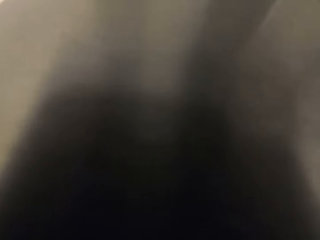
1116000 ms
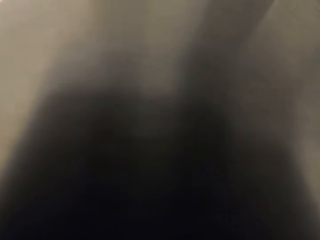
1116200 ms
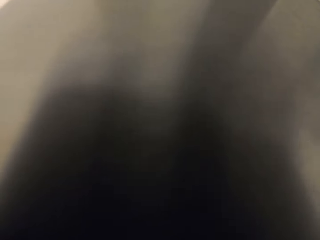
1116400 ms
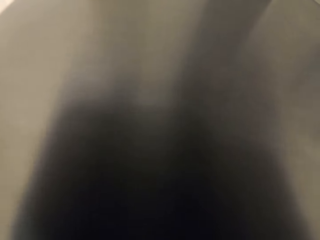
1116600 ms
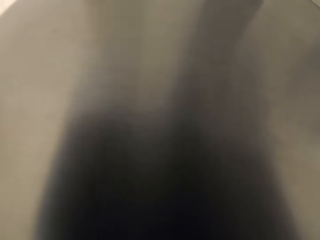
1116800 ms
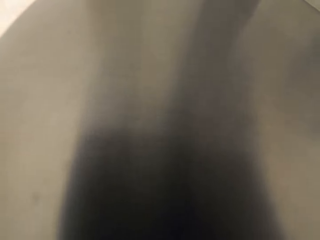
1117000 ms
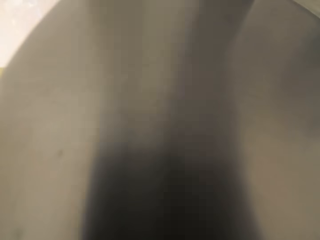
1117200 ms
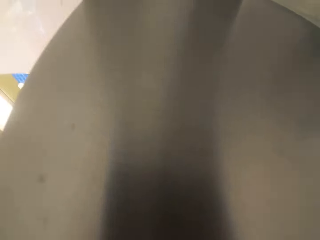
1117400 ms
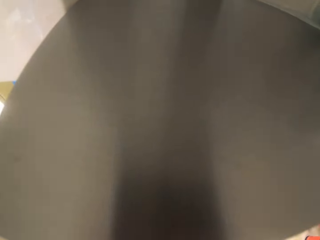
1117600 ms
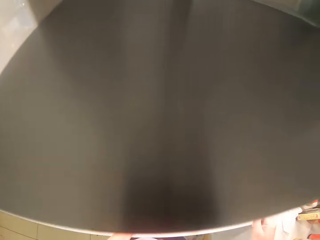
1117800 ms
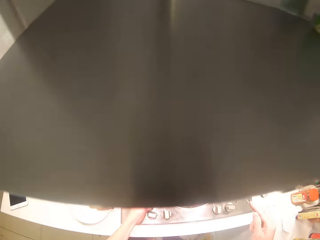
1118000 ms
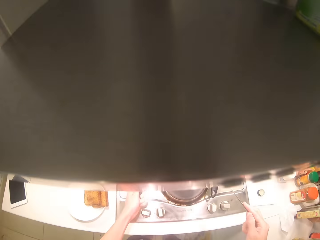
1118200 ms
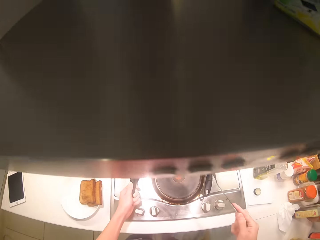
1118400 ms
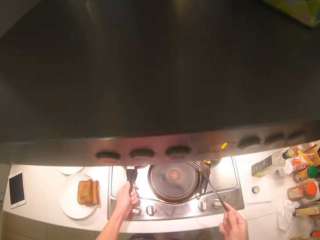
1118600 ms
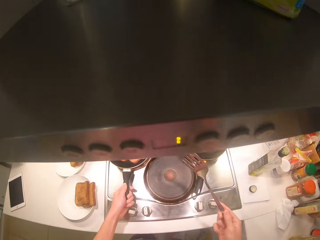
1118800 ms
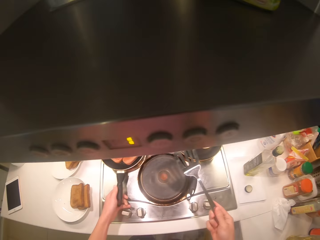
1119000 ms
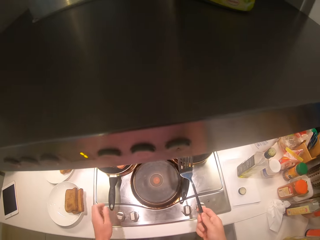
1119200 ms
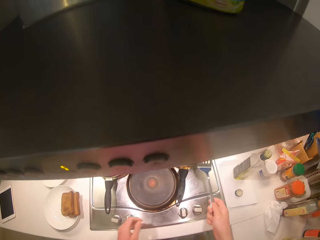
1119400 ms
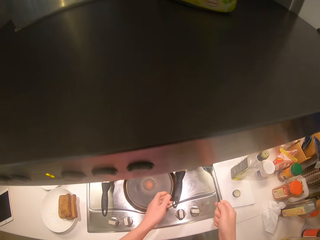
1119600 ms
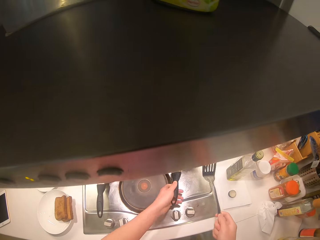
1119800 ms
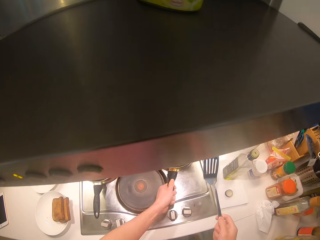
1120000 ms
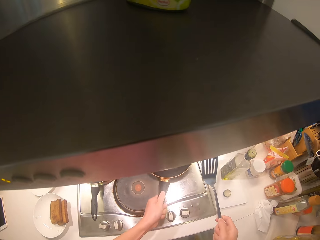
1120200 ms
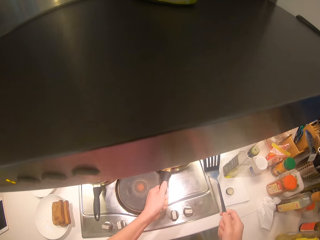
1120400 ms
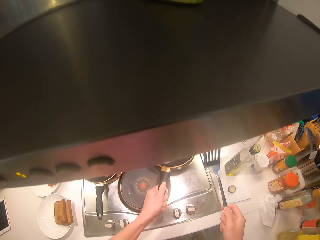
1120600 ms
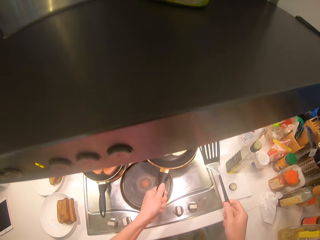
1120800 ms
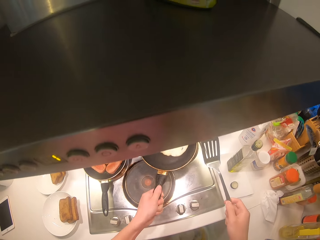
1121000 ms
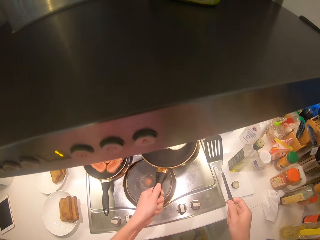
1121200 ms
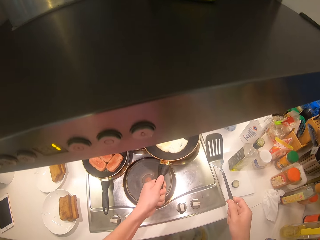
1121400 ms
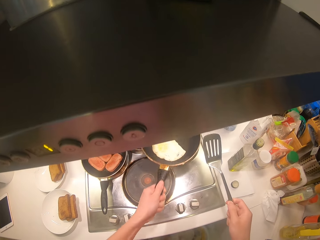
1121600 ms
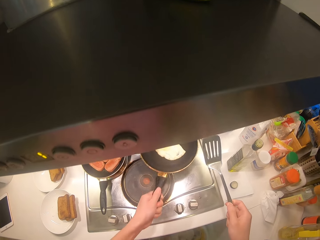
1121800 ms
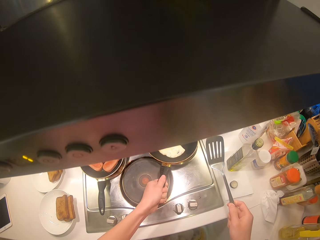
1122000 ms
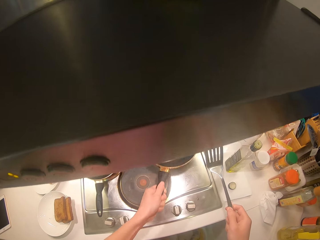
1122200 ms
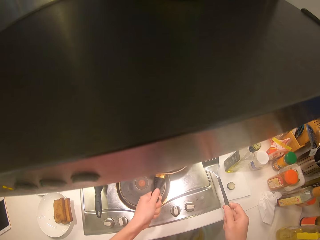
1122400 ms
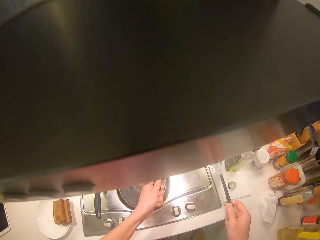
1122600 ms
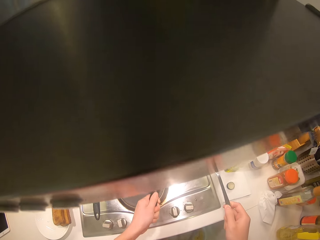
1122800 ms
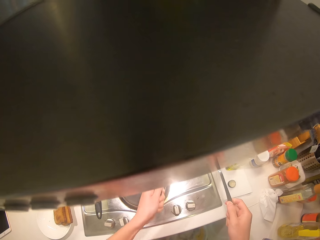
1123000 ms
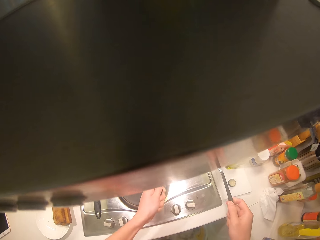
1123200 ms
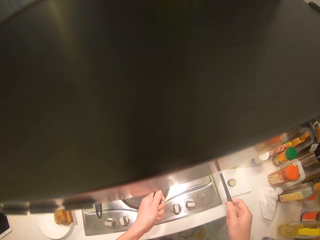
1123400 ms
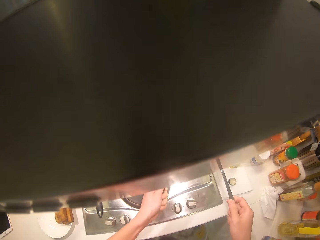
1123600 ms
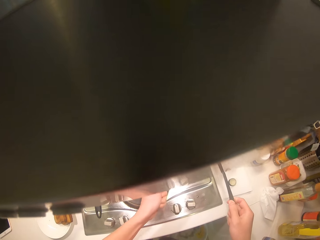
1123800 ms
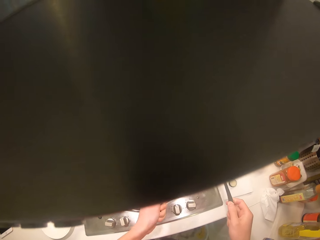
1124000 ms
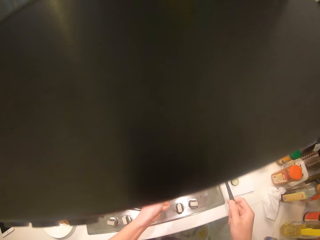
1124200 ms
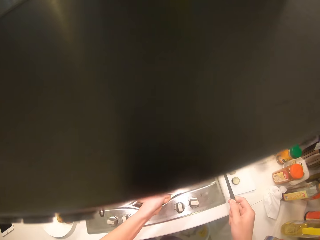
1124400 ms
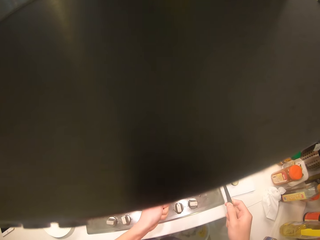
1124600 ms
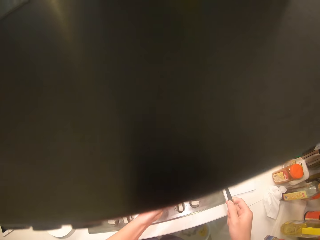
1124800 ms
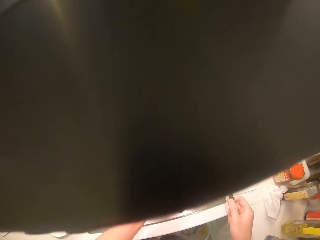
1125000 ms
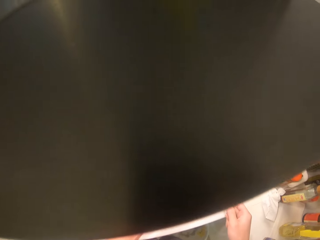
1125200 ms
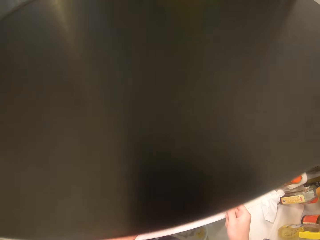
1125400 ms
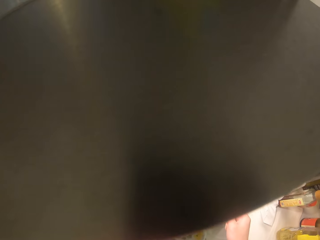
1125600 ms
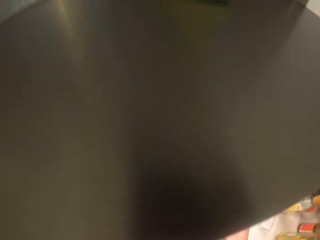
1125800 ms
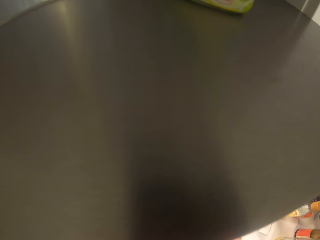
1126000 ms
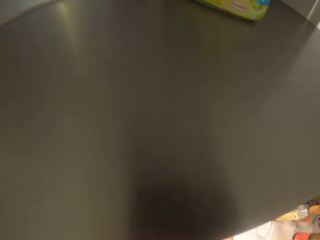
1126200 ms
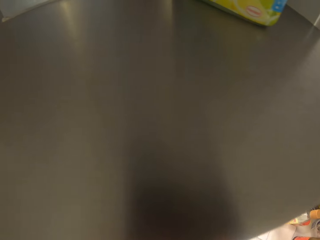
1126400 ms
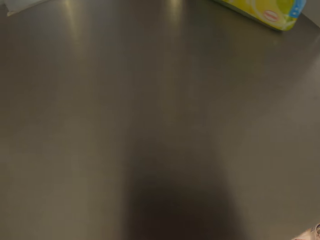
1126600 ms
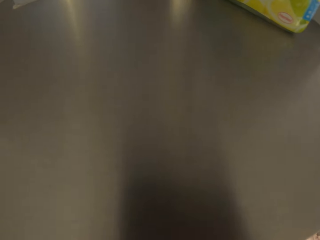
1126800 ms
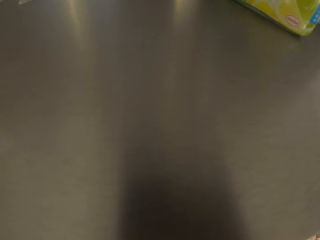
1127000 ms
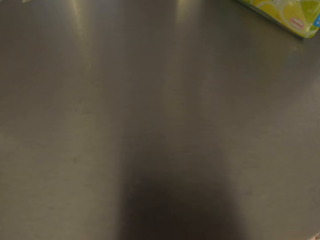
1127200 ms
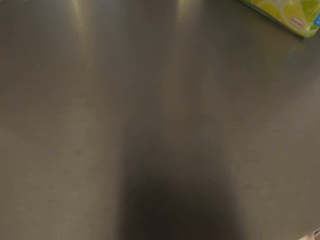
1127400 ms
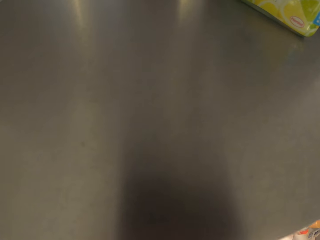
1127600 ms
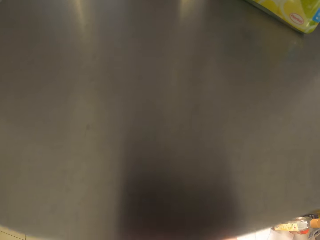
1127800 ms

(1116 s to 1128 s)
The camera wearer shakes the pan with the left hand. They hold a slotted turner.

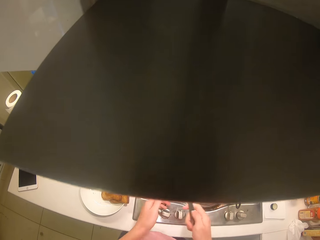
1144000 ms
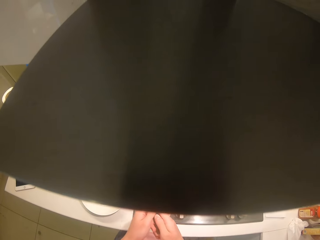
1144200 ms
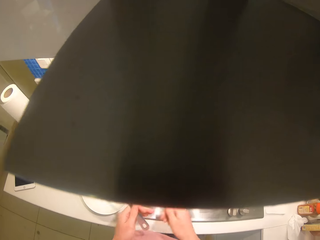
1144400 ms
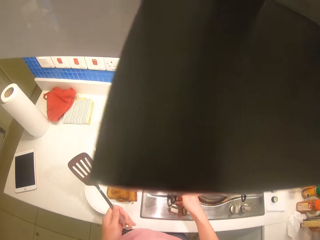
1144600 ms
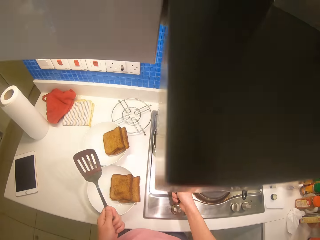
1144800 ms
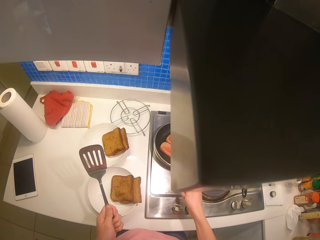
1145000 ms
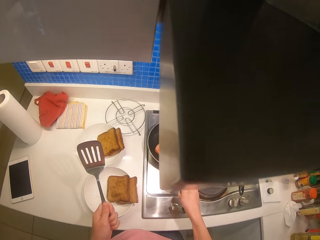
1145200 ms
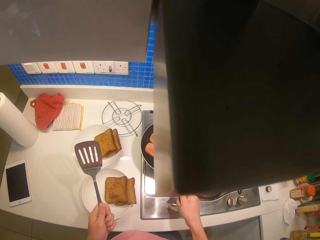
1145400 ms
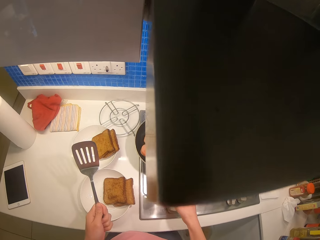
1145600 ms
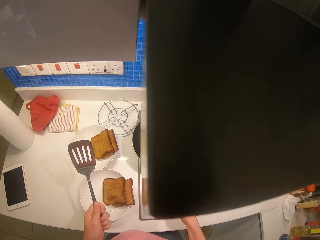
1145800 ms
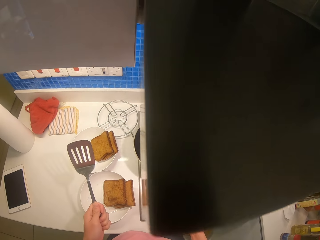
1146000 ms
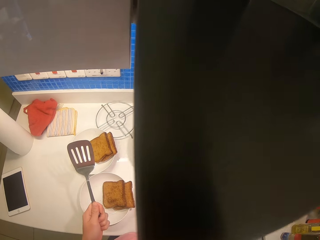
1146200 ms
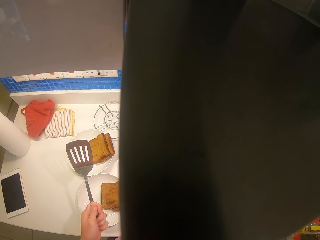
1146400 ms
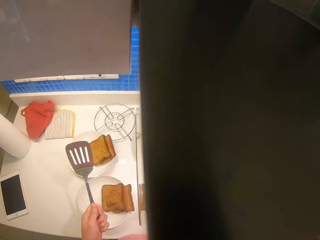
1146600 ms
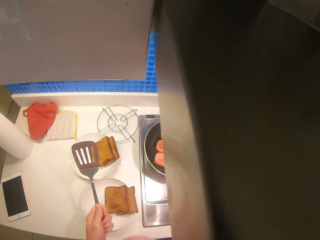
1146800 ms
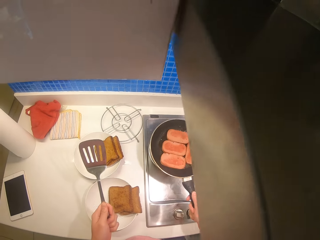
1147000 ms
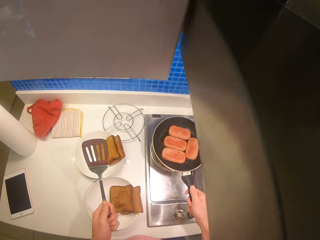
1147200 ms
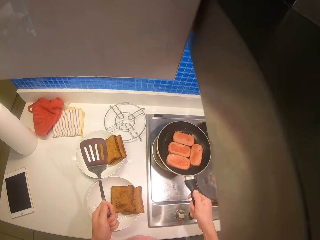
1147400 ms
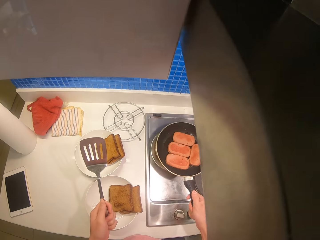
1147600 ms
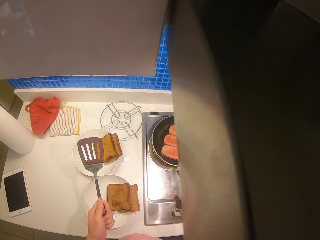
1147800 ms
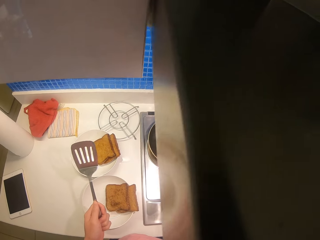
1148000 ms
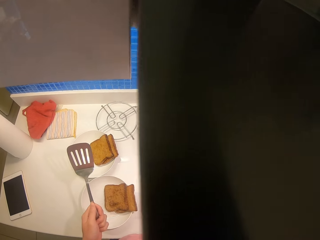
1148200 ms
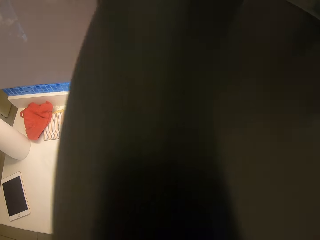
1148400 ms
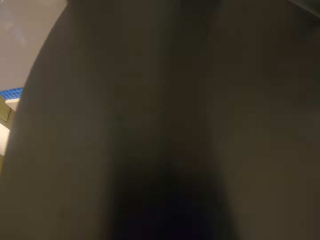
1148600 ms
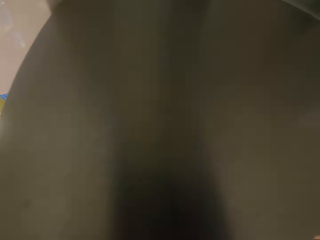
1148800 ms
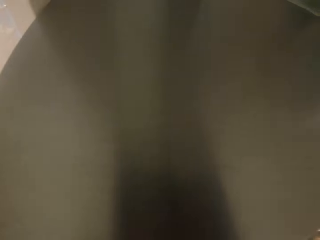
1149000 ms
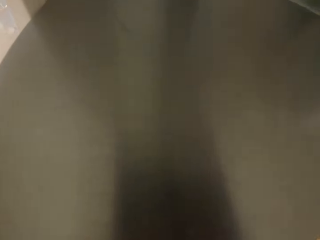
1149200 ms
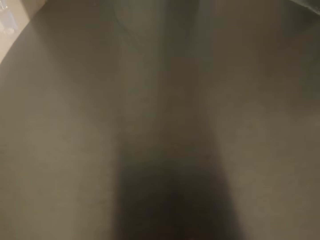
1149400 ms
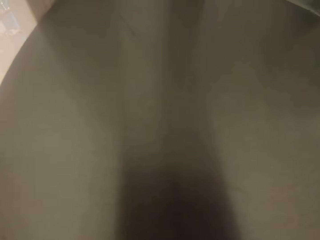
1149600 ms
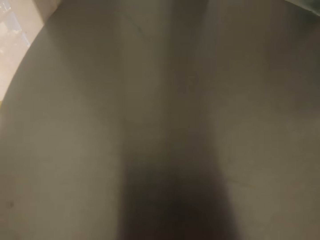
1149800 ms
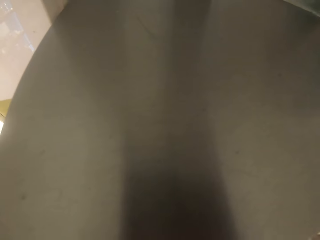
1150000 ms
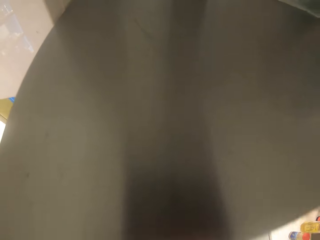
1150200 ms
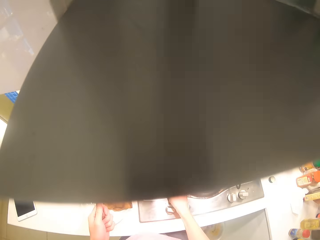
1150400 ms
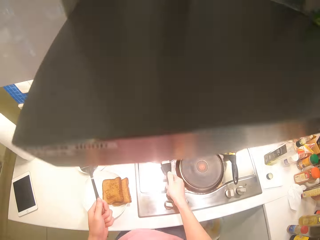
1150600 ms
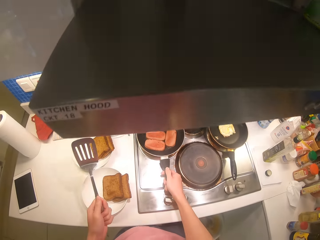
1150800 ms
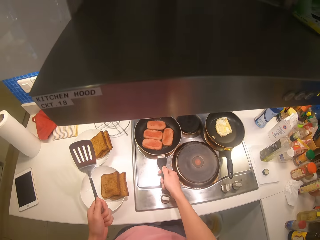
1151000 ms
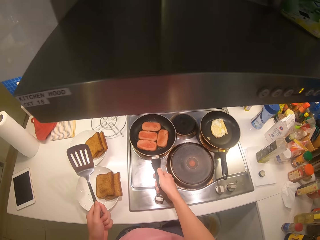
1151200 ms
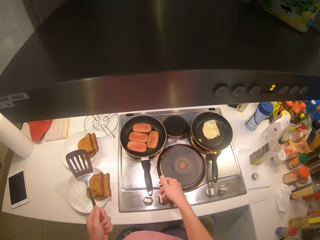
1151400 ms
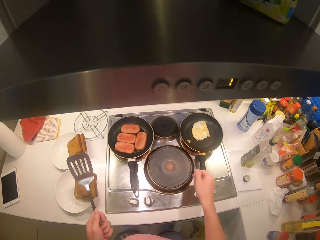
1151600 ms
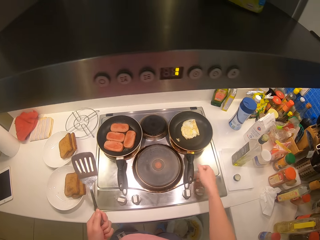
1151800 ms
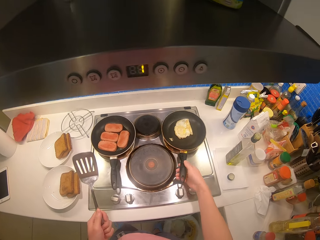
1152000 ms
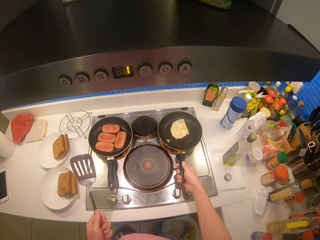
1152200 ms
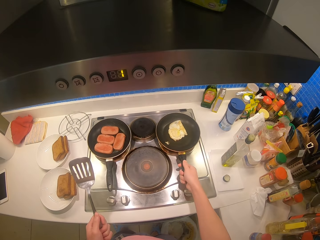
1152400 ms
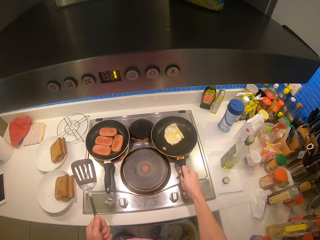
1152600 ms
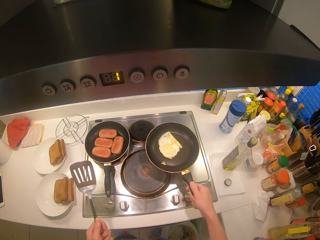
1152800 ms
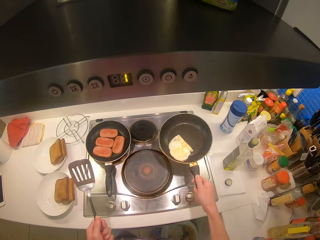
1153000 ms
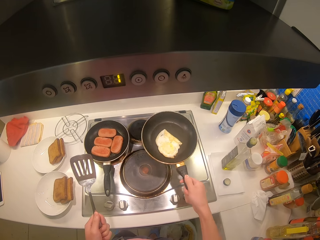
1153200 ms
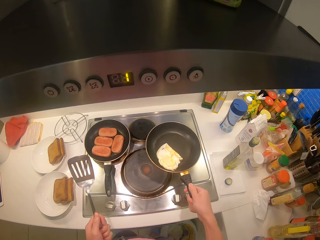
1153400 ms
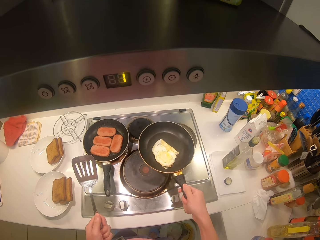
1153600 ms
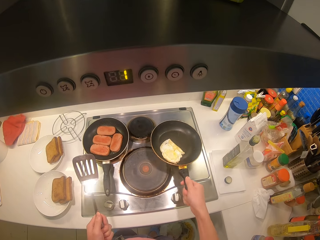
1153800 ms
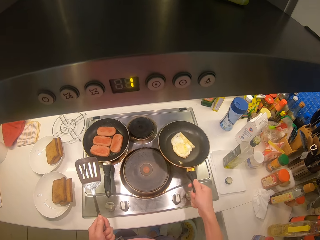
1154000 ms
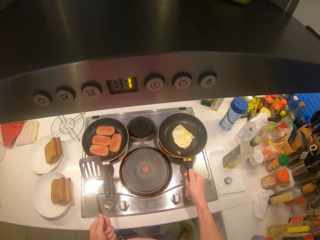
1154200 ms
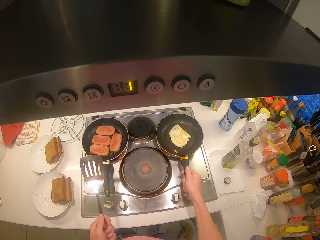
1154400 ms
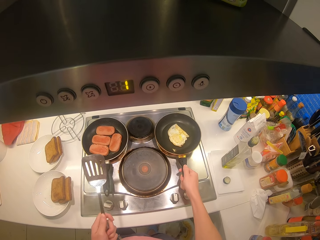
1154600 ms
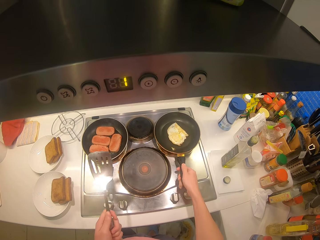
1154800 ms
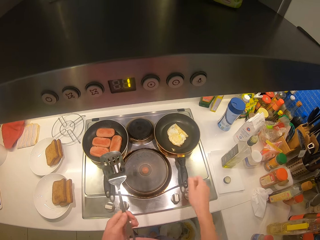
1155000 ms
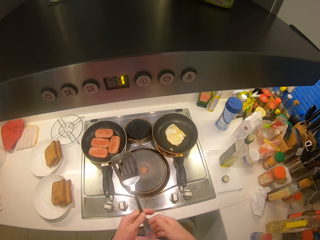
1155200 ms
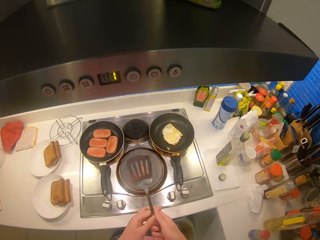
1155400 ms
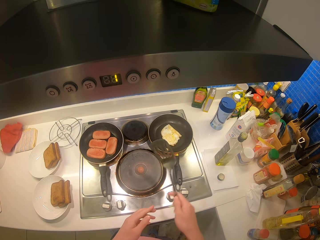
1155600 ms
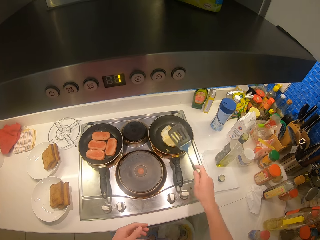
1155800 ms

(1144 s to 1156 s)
The camera wearer shakes the pan with the right hand.
